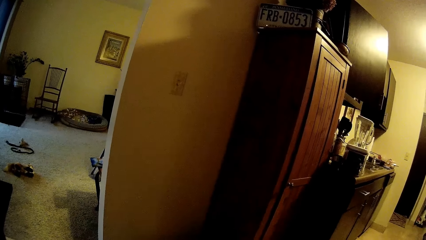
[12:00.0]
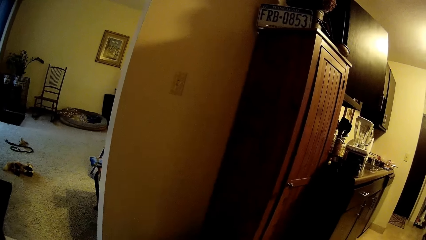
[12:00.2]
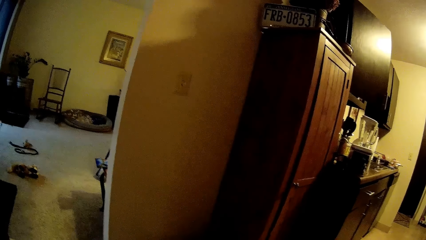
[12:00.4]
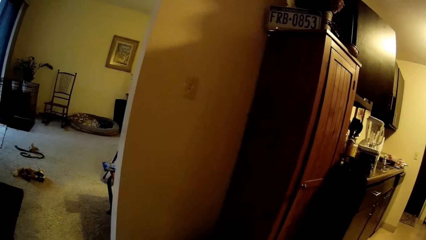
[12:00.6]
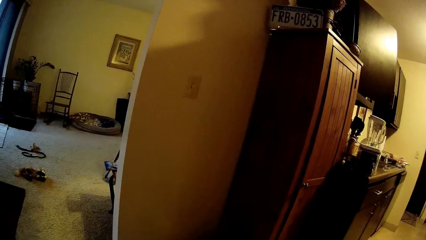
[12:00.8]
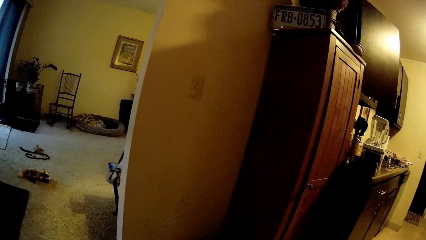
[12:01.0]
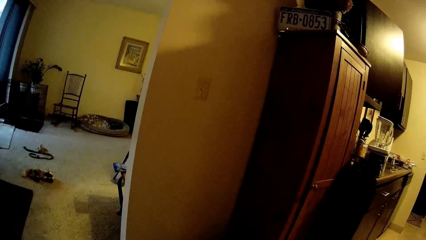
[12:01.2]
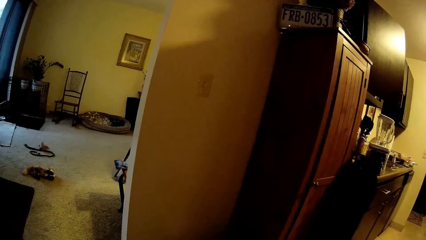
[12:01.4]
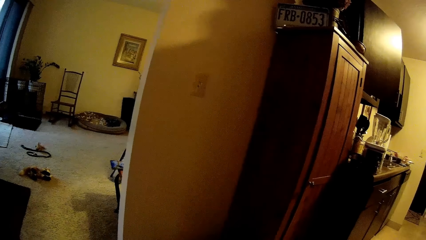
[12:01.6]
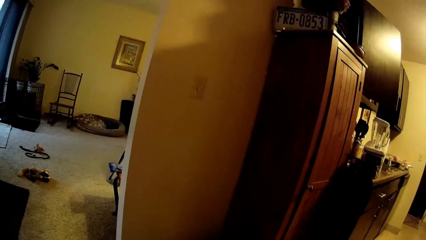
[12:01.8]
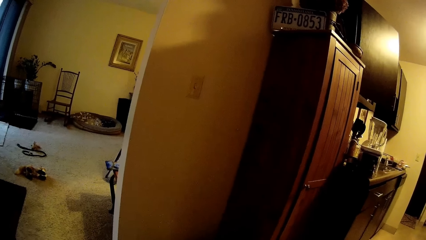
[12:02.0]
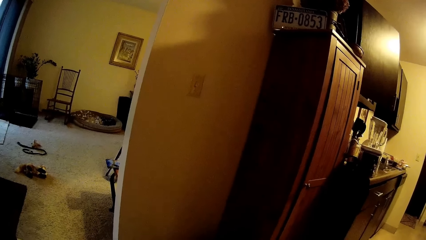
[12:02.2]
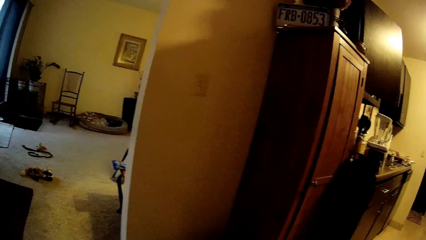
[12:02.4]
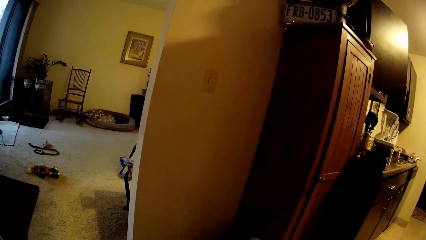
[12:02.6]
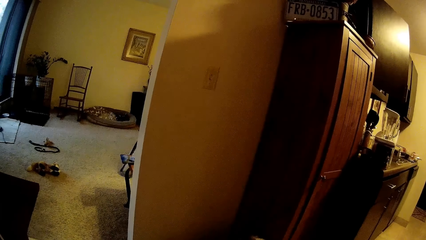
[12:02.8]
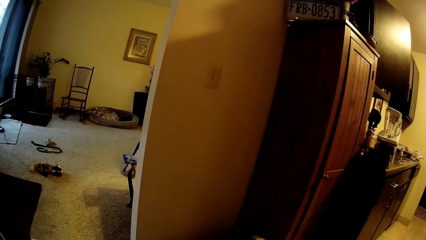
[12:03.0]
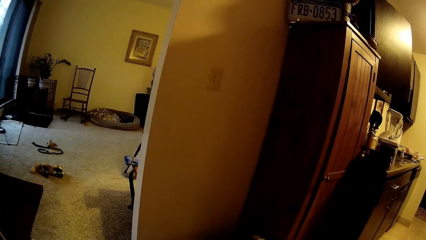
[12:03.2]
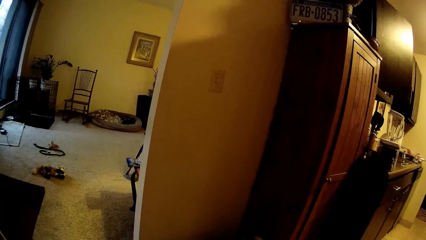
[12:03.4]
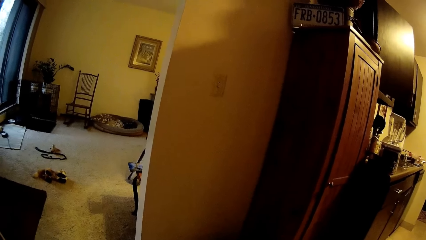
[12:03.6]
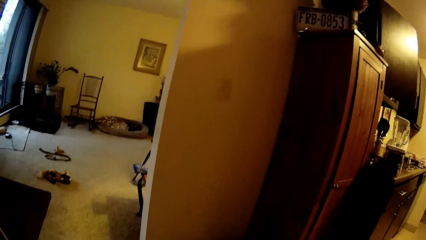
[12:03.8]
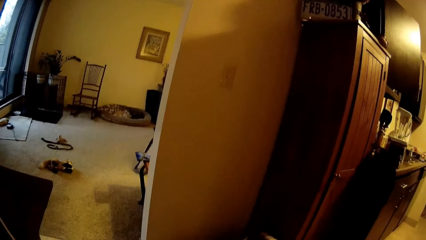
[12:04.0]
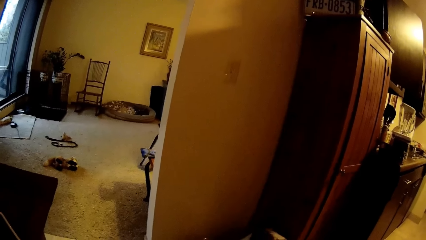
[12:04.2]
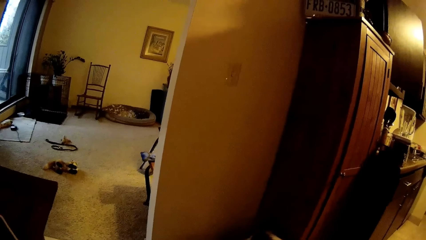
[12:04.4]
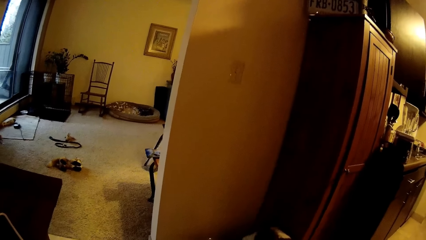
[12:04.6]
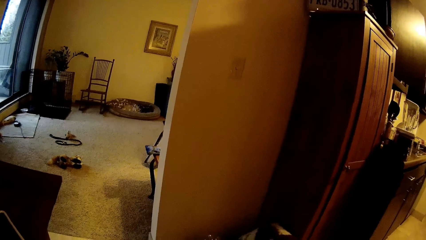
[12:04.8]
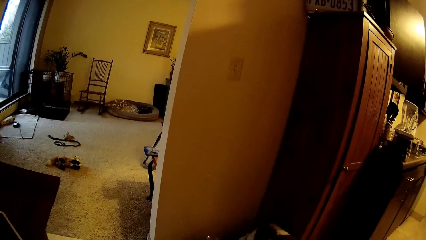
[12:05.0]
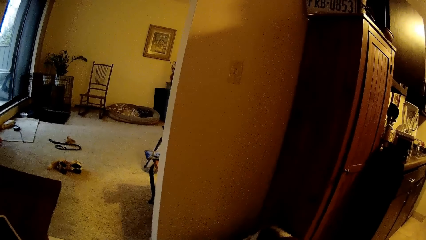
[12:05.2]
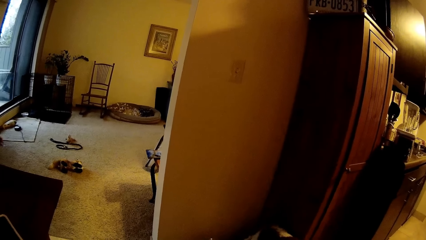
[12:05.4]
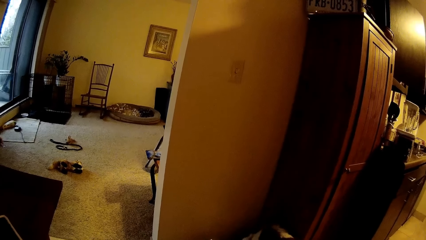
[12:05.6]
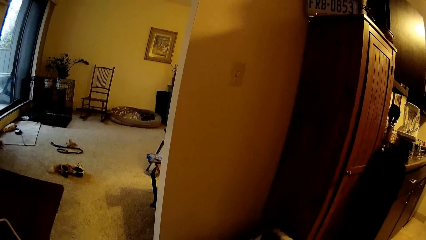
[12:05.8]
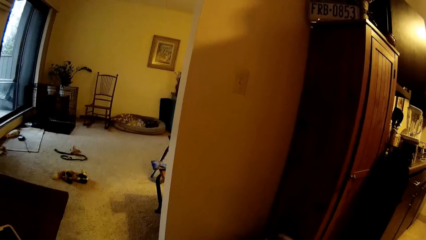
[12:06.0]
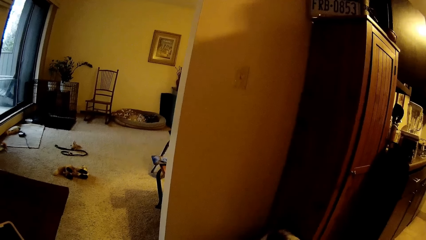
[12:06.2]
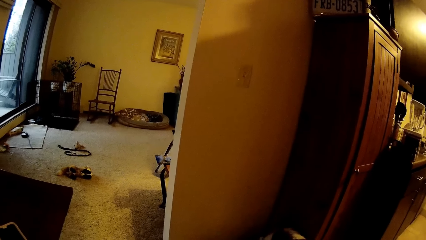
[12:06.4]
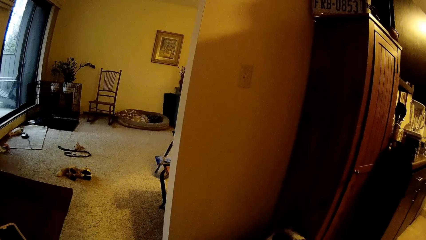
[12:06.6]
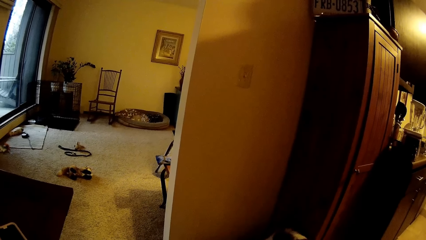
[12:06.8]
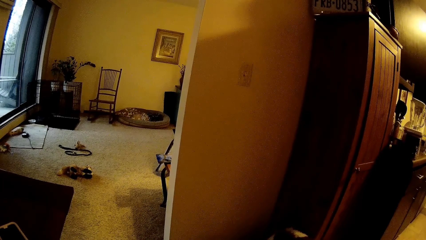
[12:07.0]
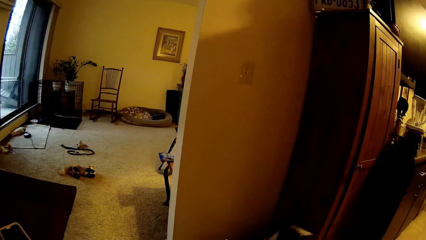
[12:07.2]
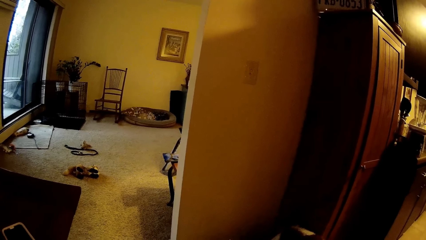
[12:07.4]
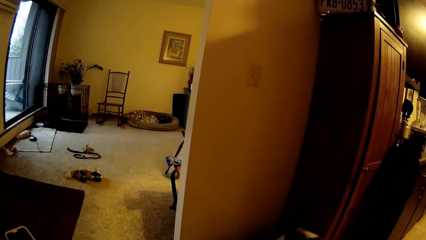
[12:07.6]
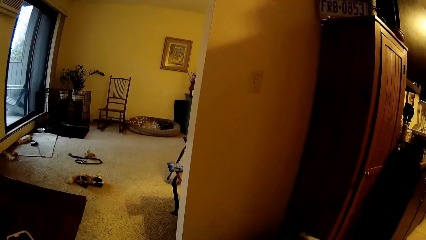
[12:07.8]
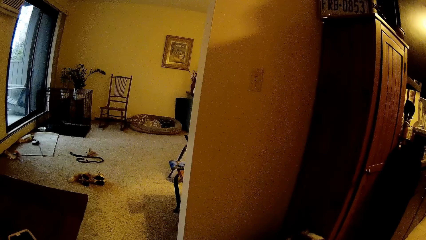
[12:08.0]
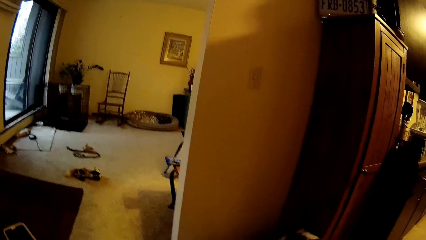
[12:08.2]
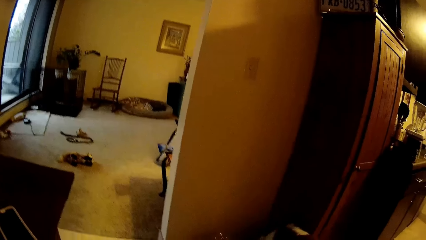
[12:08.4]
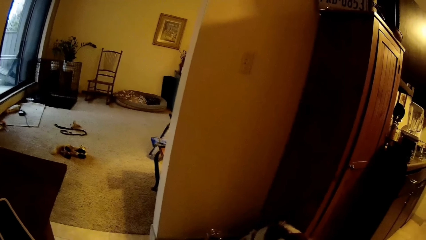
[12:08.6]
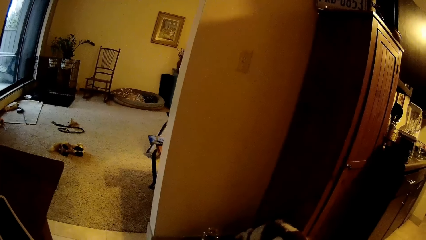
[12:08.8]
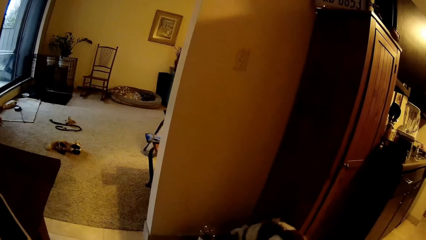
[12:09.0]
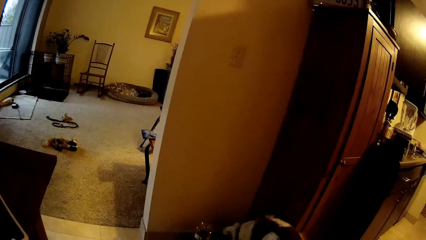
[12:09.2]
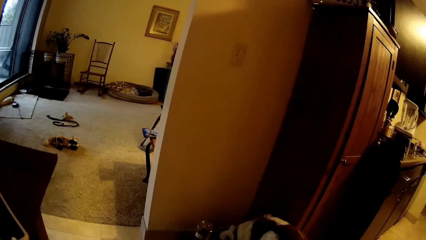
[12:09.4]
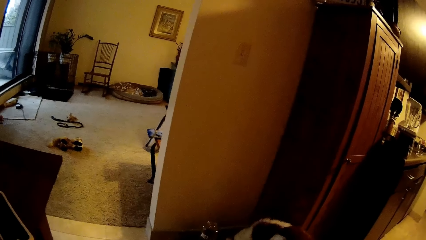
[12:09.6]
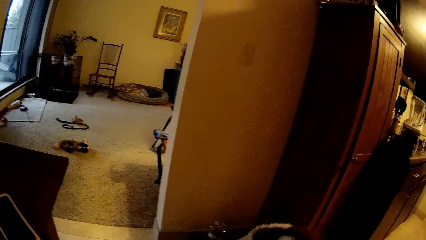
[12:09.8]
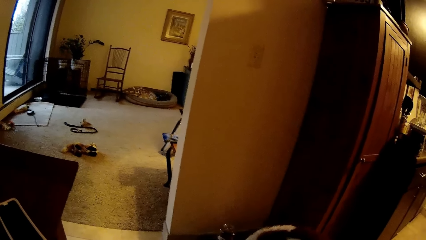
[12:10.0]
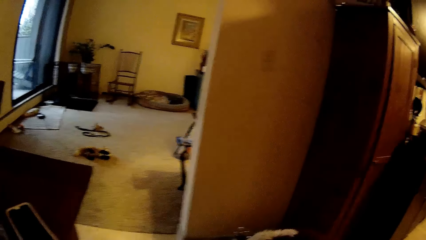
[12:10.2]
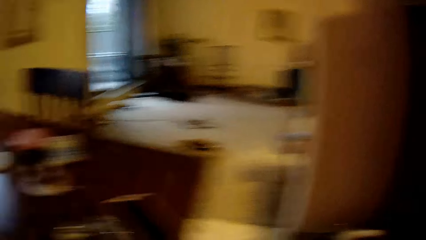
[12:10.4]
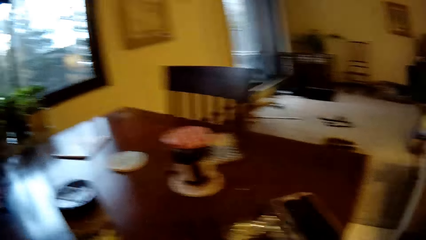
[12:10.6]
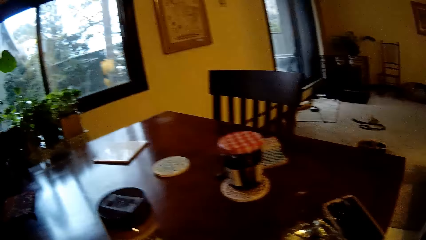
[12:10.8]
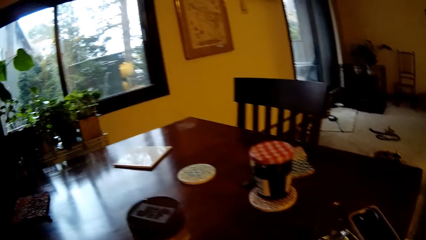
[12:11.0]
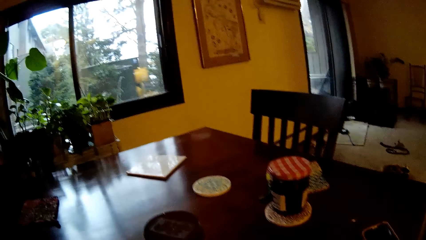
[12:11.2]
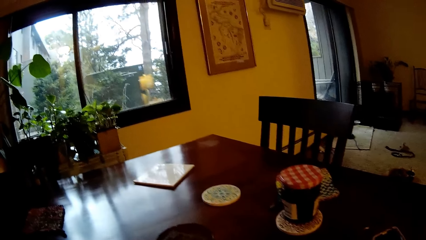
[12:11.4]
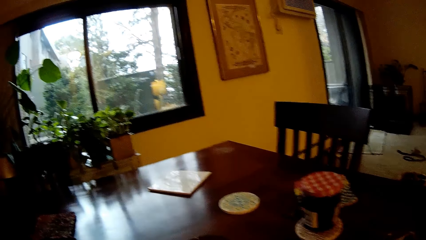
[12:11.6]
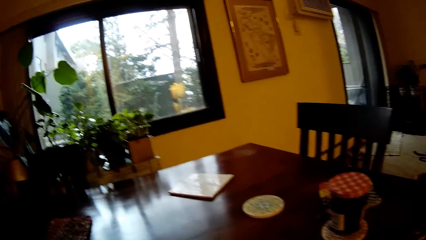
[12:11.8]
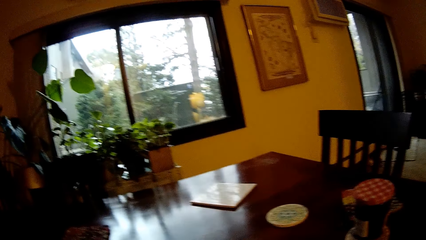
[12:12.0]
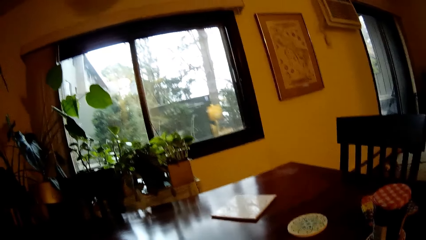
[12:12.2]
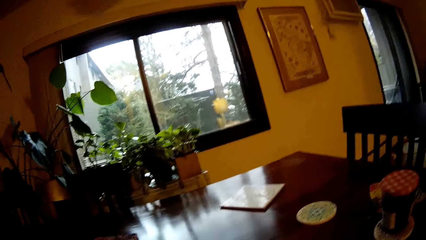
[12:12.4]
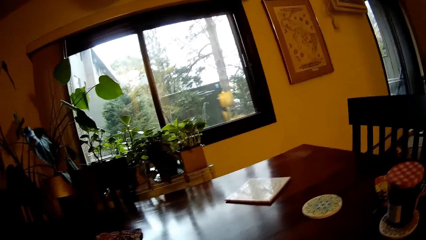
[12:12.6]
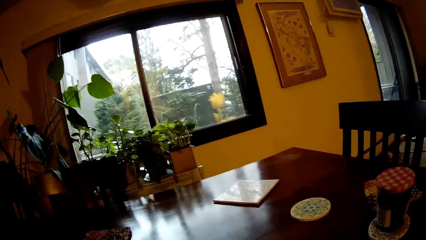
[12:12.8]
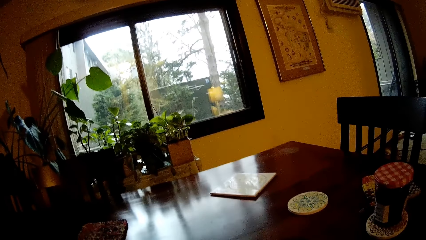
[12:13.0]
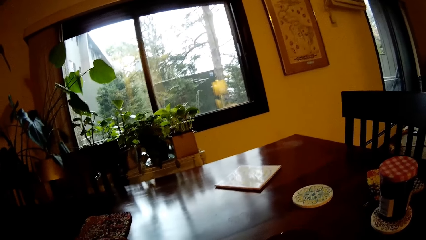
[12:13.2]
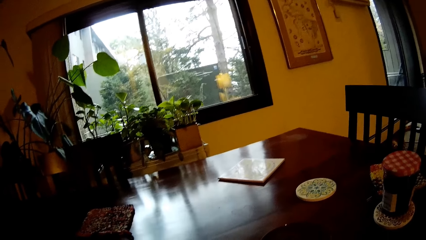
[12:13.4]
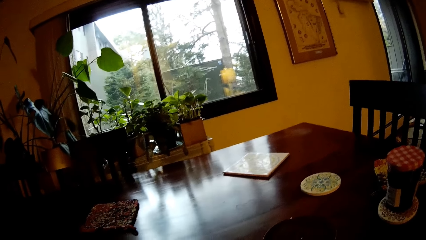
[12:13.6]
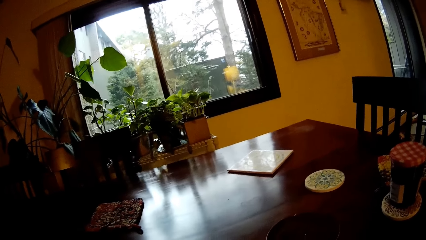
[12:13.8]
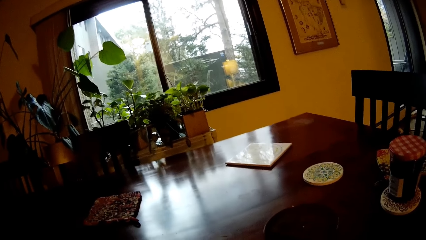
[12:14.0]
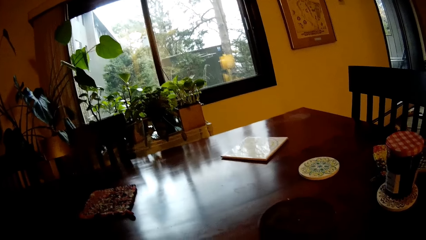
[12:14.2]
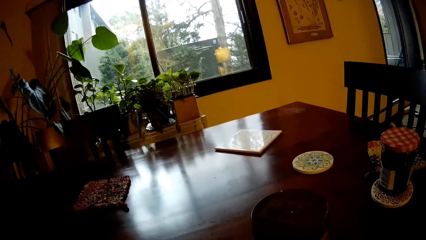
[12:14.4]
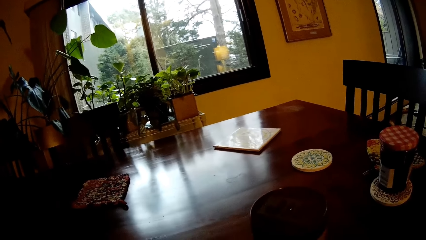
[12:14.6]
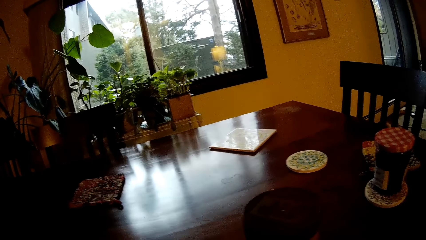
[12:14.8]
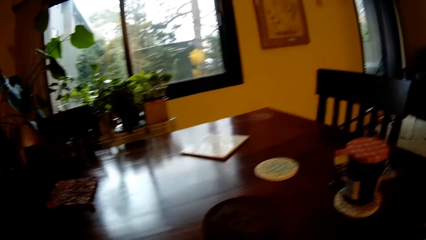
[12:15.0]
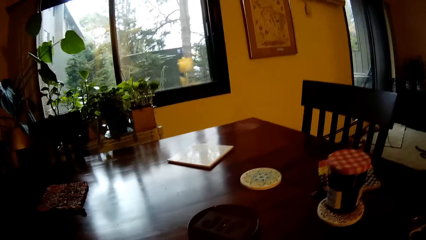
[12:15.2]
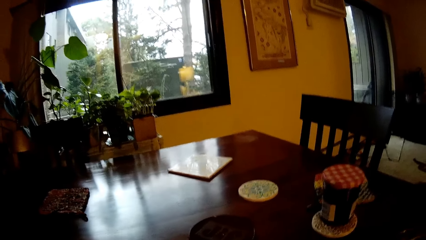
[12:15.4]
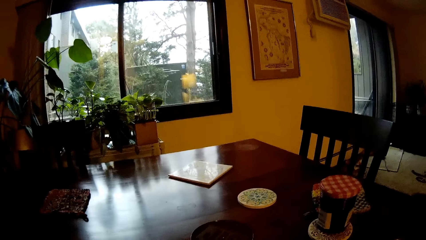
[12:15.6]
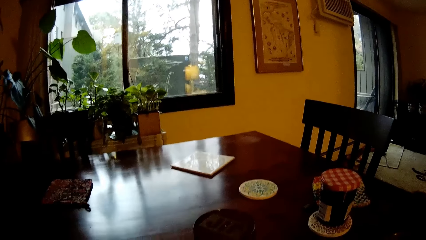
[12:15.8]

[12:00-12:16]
The camera wearer looks around the house.
